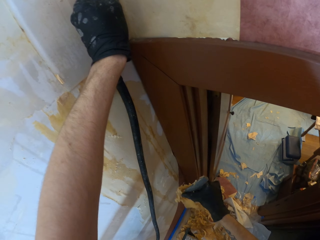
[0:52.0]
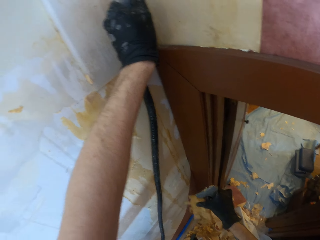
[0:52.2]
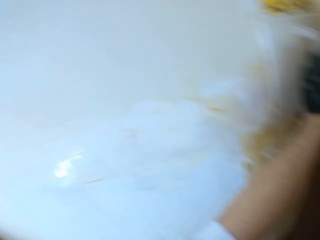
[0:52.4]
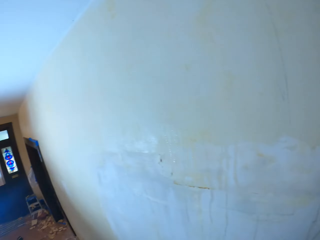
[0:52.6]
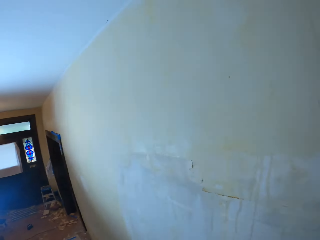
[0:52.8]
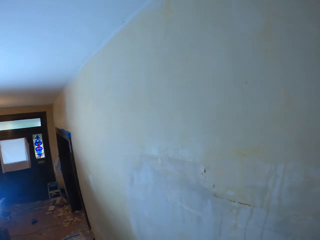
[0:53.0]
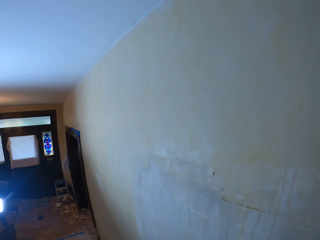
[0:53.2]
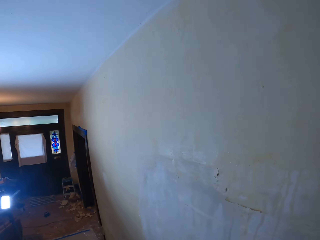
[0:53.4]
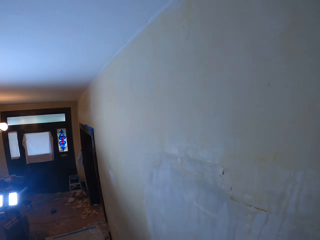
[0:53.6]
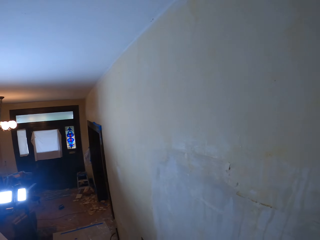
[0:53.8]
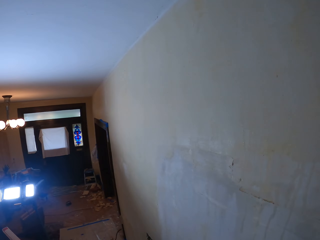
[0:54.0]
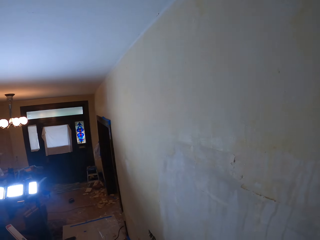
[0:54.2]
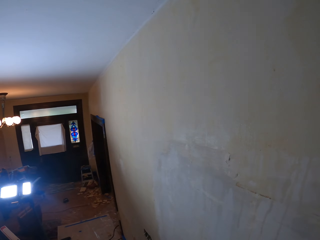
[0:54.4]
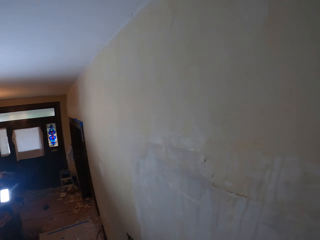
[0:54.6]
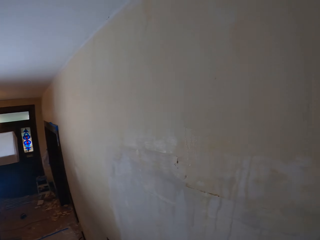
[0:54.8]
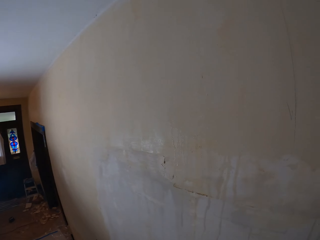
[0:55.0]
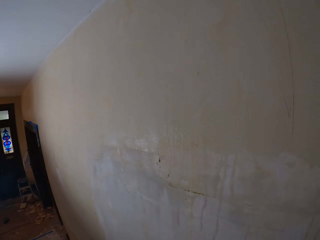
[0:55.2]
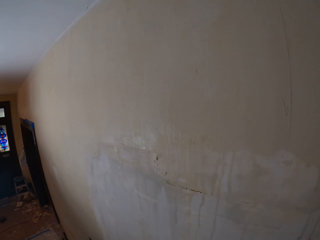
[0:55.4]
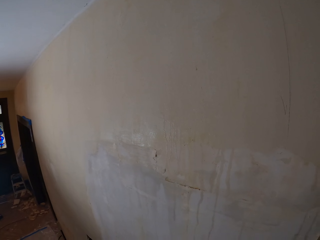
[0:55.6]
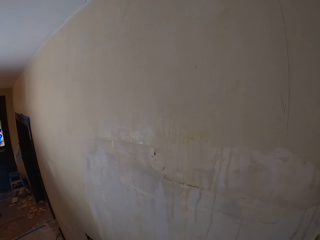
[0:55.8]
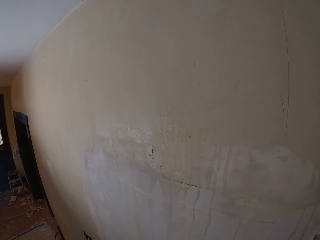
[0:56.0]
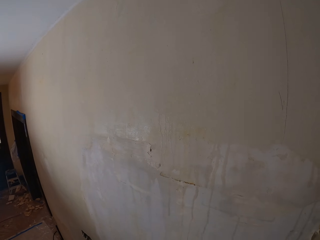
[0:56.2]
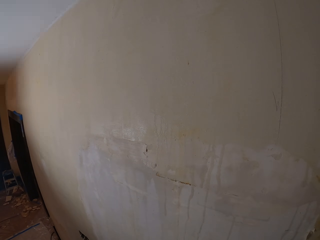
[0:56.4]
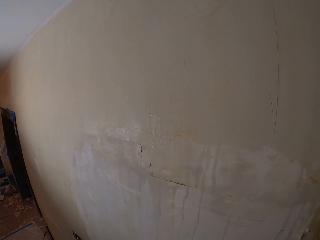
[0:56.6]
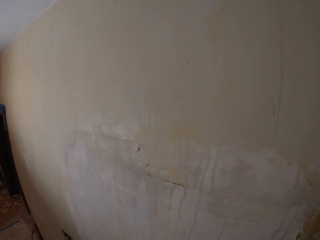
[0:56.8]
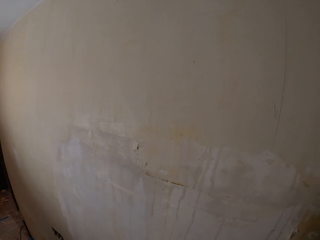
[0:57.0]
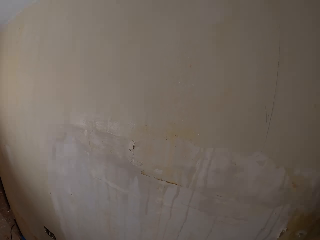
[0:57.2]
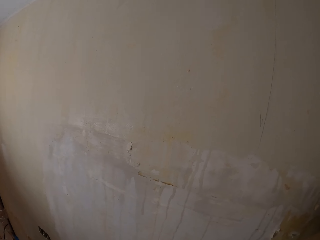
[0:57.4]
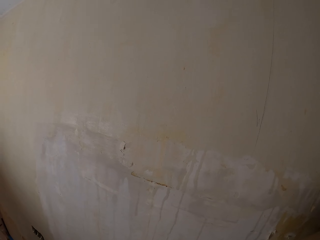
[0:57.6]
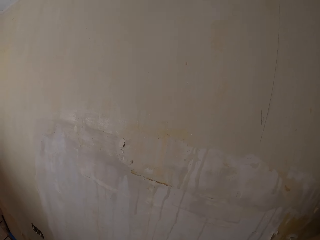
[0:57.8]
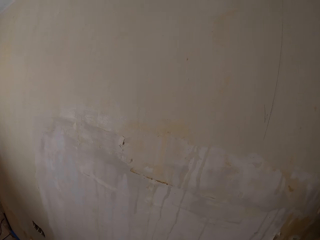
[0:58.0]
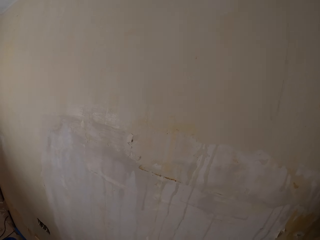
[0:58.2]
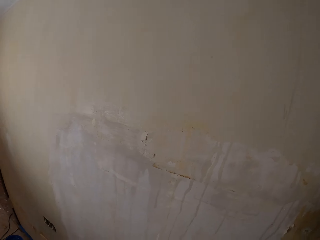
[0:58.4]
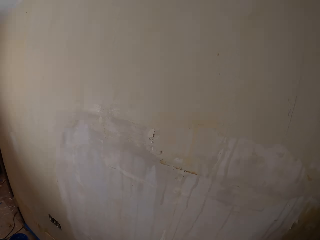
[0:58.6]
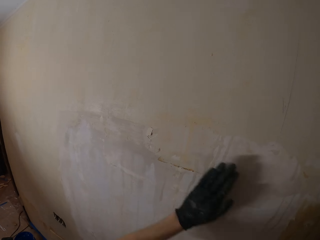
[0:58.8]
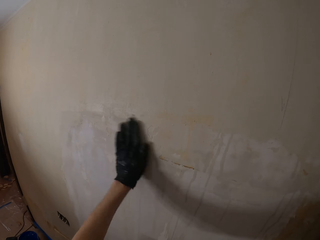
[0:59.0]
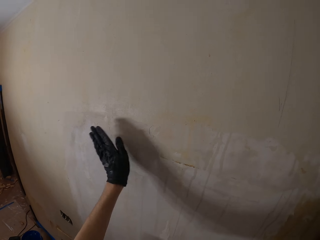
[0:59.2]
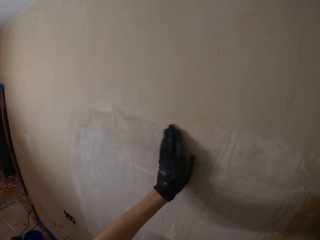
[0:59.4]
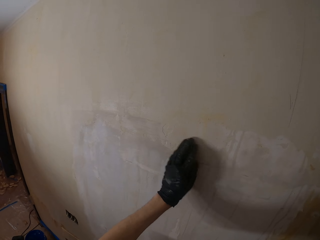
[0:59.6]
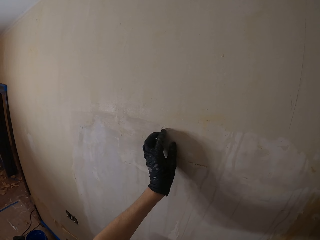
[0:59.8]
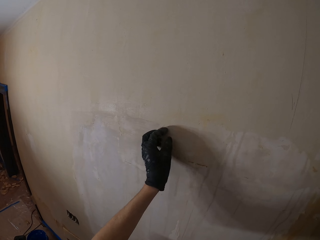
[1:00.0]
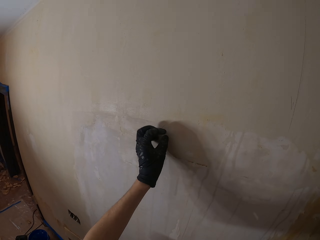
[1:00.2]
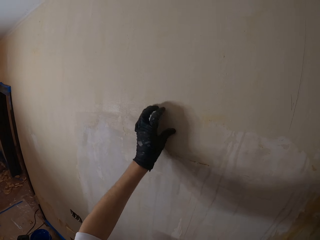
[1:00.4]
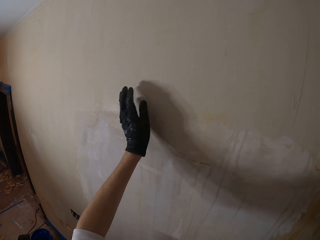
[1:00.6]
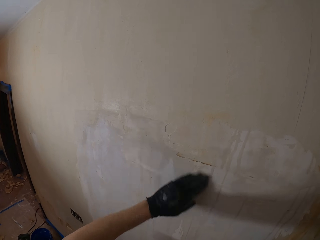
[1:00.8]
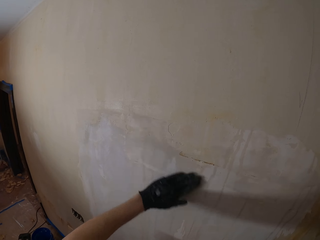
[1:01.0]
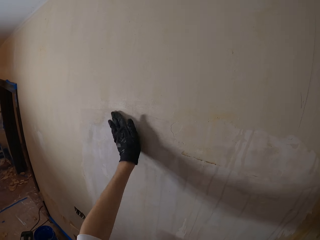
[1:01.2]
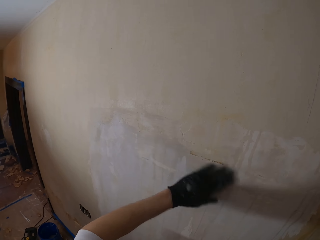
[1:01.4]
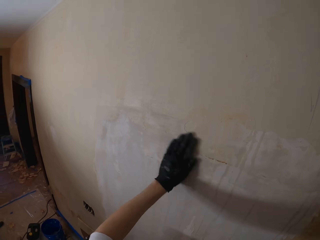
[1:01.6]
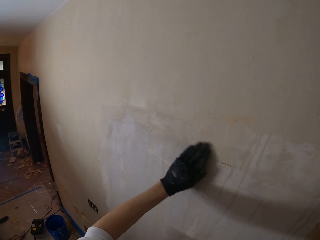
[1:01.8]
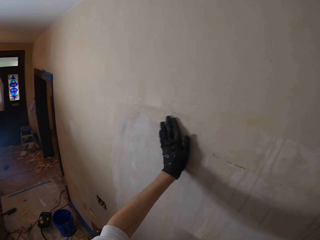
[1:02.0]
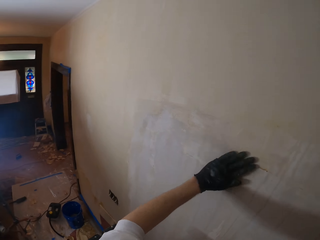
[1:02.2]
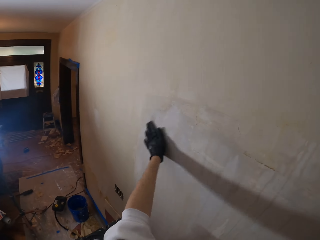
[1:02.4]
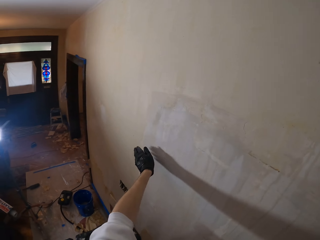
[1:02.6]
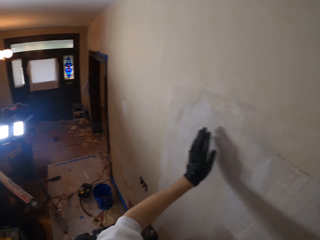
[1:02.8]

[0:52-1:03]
The camera wearer cleans a wall with his hand.

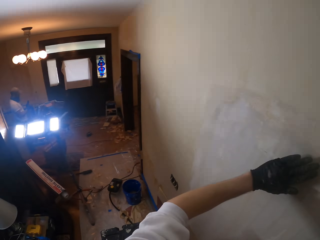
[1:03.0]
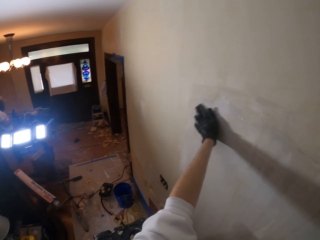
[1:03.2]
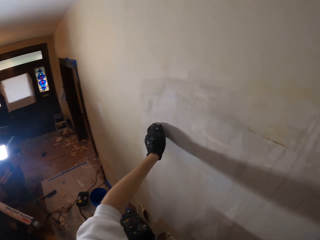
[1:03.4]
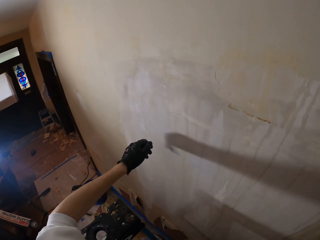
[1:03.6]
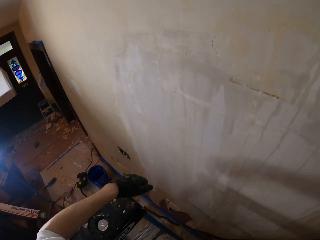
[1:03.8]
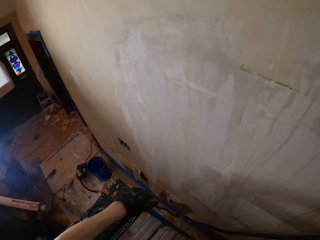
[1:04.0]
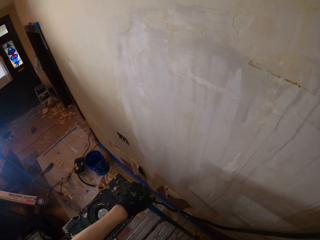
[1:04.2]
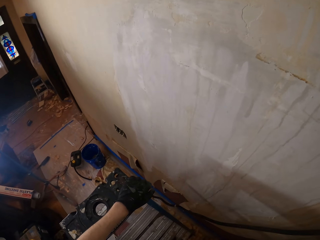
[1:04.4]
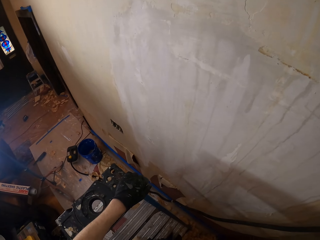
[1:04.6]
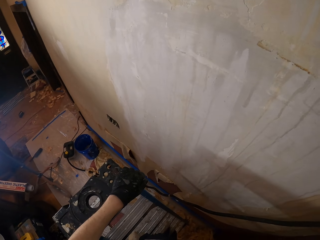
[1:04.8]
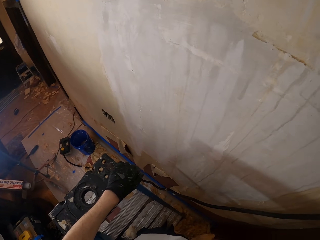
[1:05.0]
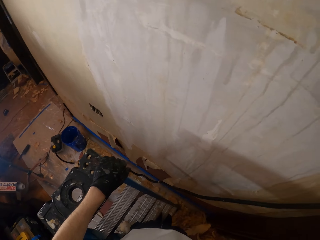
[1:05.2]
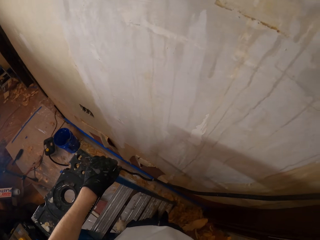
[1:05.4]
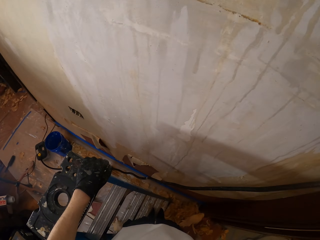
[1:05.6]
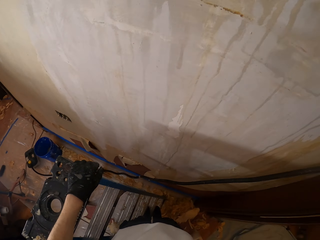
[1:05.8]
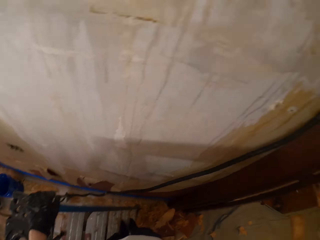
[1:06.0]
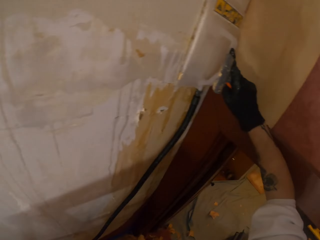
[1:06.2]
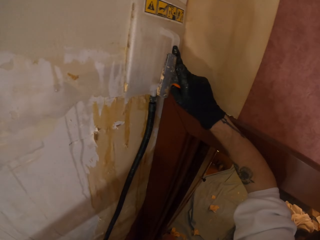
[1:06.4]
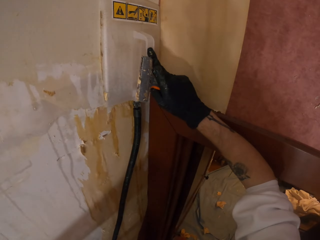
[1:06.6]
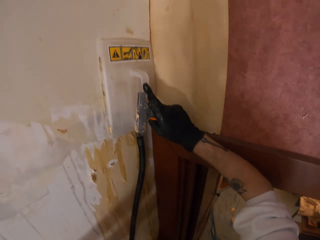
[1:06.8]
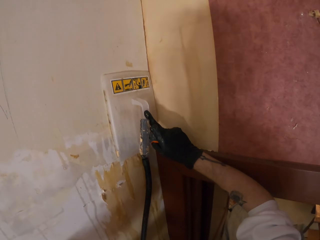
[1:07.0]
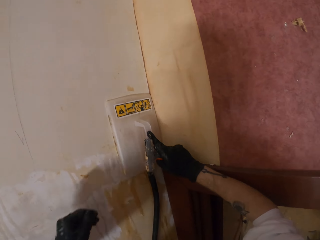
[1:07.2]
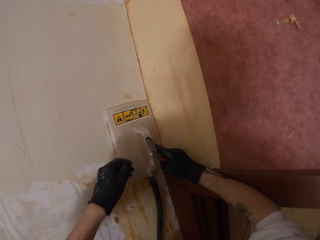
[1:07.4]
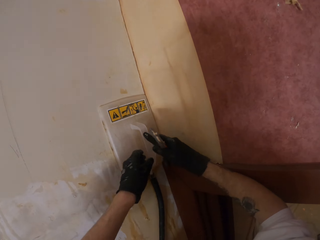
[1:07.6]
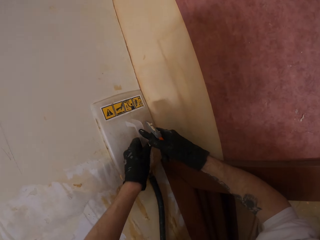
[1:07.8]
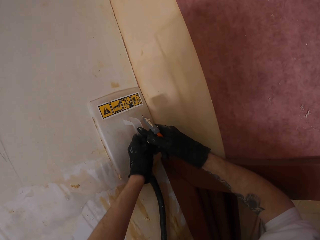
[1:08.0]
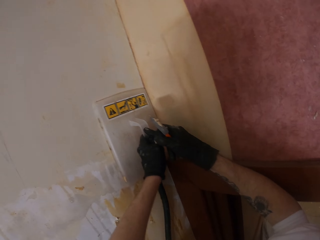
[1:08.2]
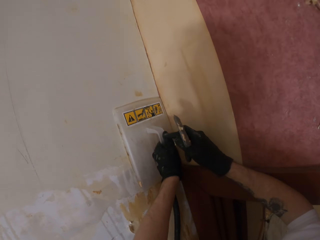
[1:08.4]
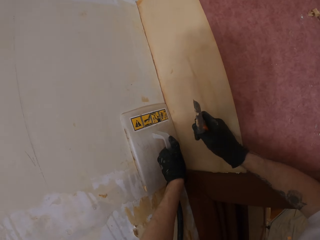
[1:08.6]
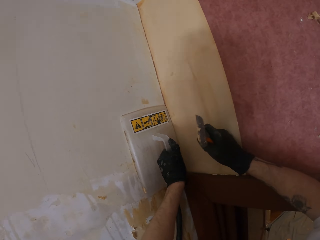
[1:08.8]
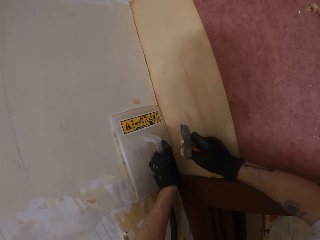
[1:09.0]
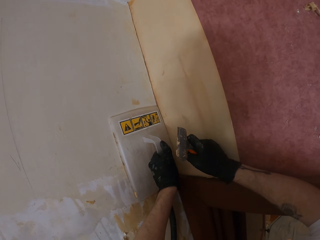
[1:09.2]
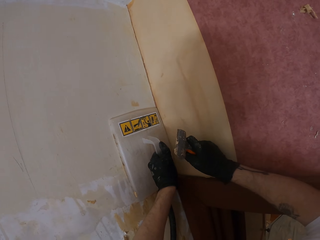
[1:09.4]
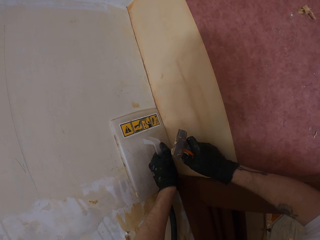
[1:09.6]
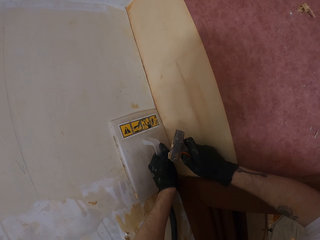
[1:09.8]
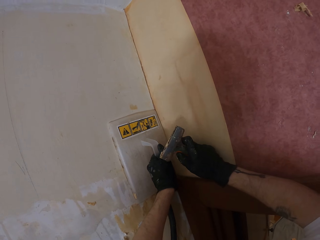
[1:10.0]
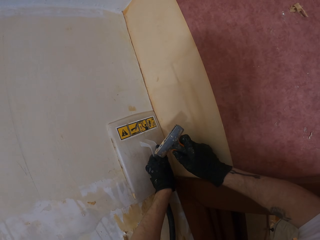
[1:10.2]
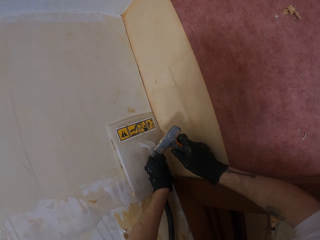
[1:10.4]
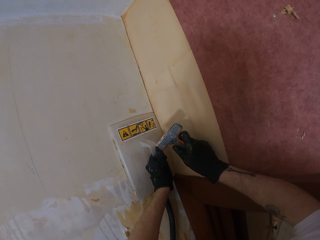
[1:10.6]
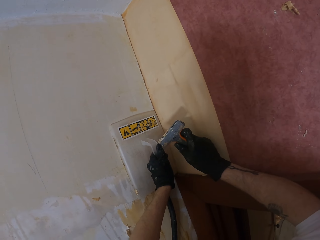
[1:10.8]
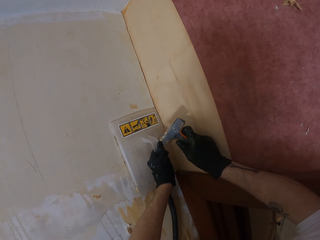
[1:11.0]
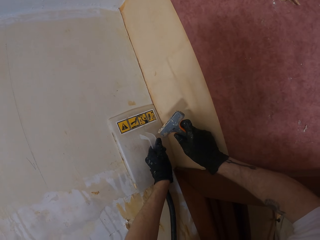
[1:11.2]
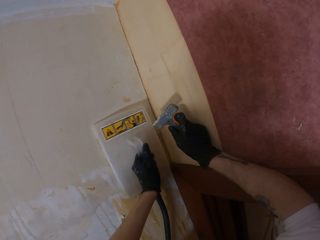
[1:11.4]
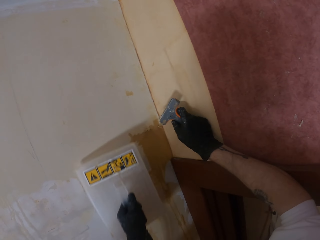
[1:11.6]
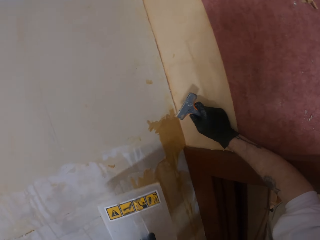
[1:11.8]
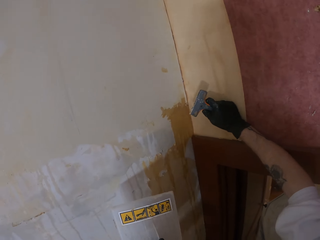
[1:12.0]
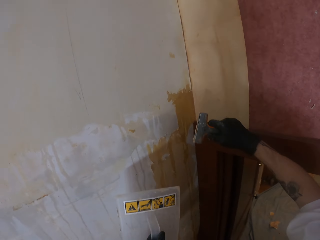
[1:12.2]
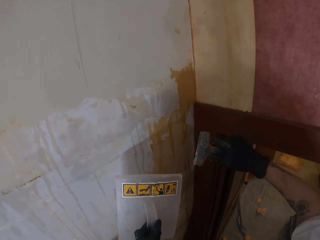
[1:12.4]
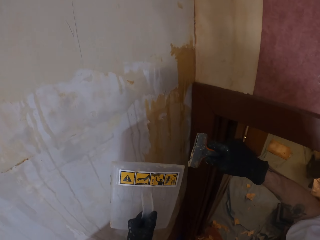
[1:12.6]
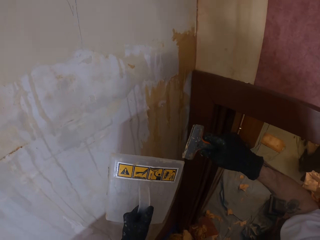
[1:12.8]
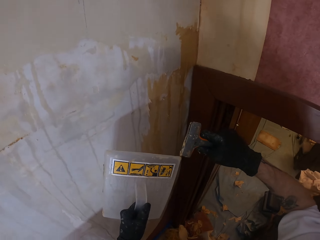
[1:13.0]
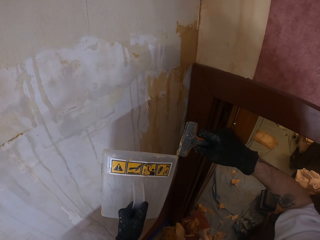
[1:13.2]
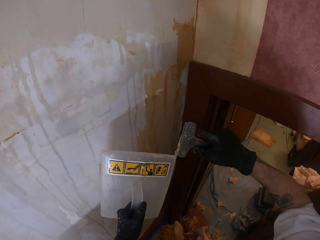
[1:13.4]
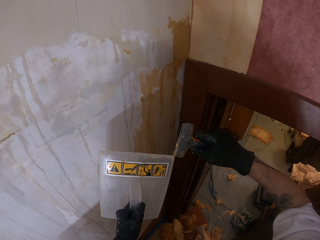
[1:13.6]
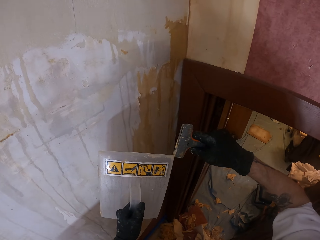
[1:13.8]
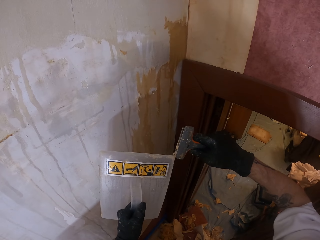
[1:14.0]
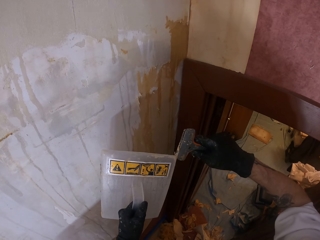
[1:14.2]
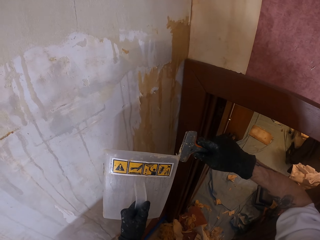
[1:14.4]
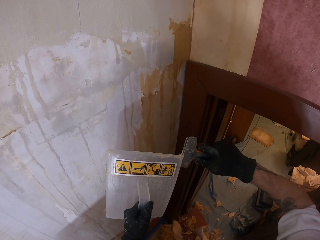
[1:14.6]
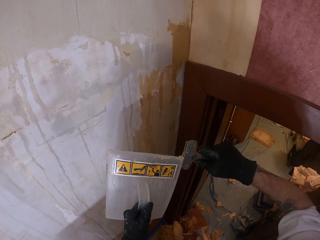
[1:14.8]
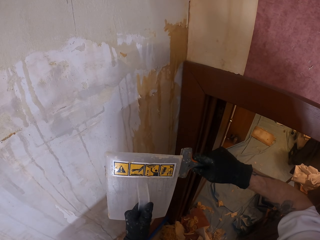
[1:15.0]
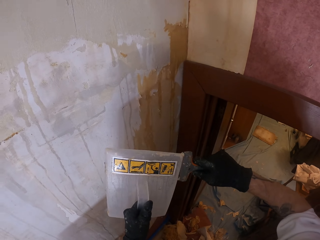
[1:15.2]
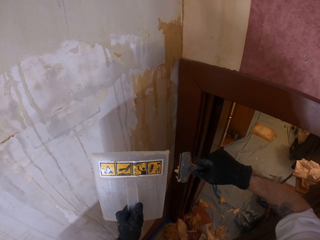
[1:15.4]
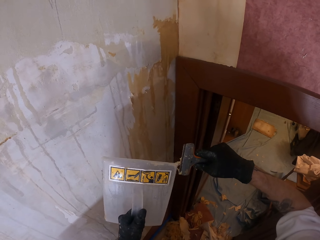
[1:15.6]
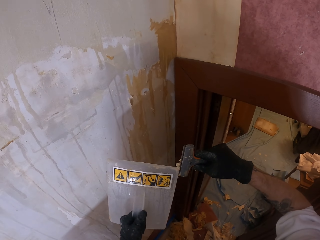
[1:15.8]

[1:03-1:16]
The camera wearer holds a stand with his hand. He places a wall heater on the wall. He exchanges the wall heater on the other hand. He holds the steamer against the wall. He removes papers from the scraper with the wall heater.
